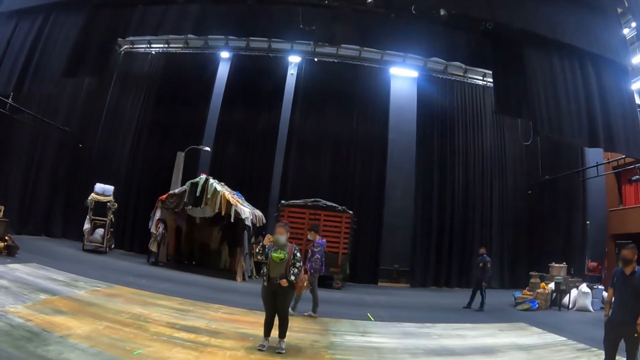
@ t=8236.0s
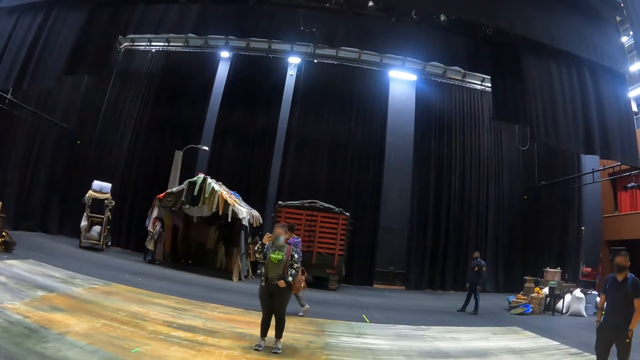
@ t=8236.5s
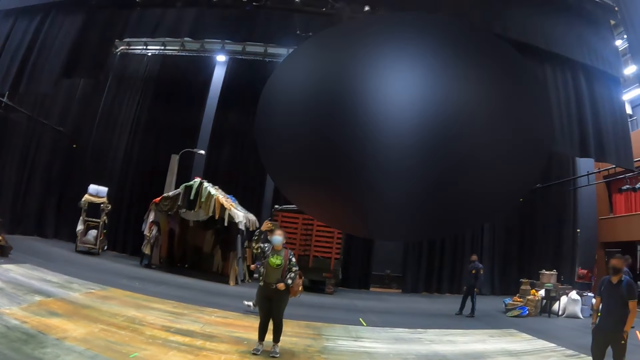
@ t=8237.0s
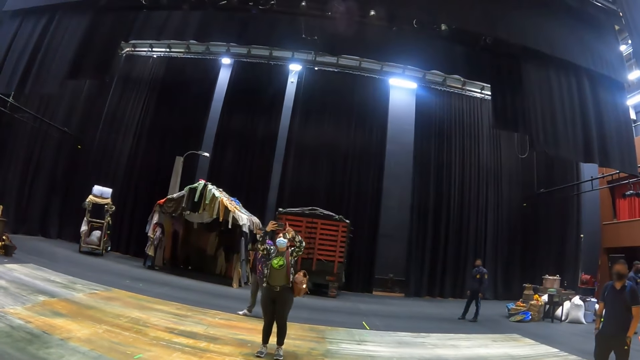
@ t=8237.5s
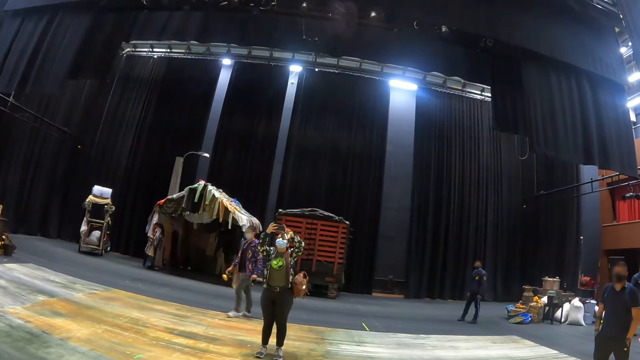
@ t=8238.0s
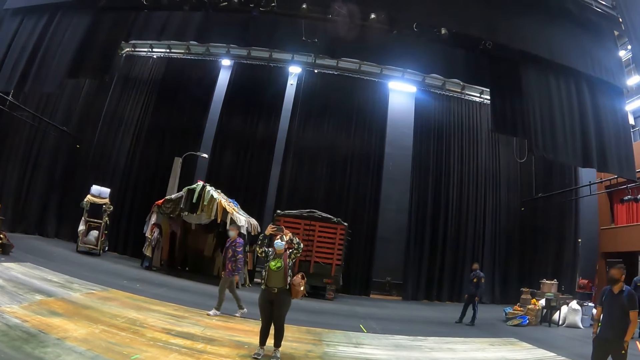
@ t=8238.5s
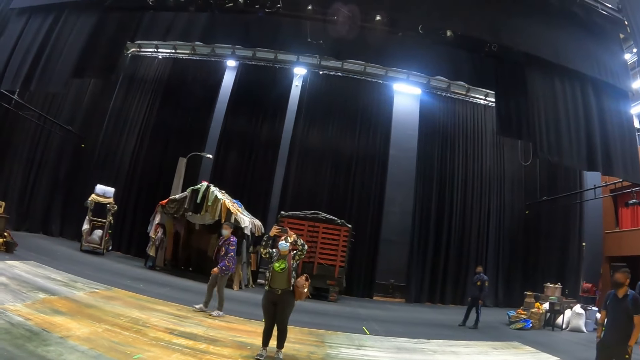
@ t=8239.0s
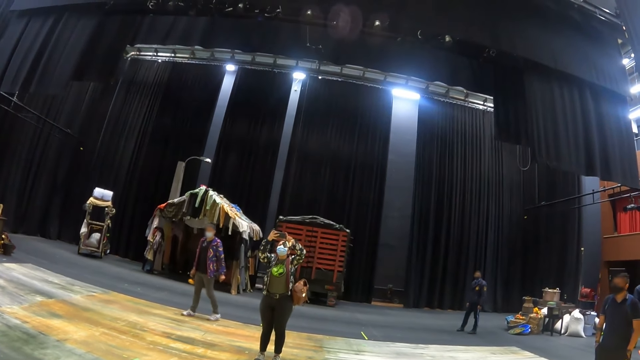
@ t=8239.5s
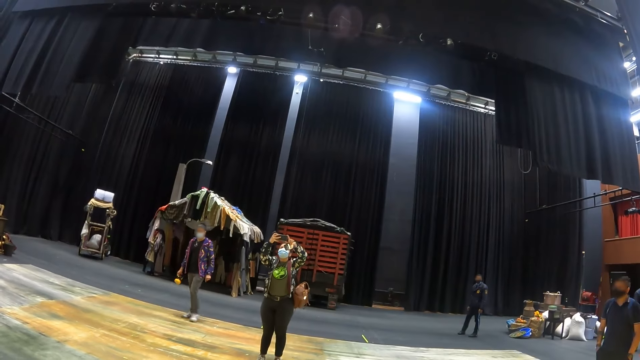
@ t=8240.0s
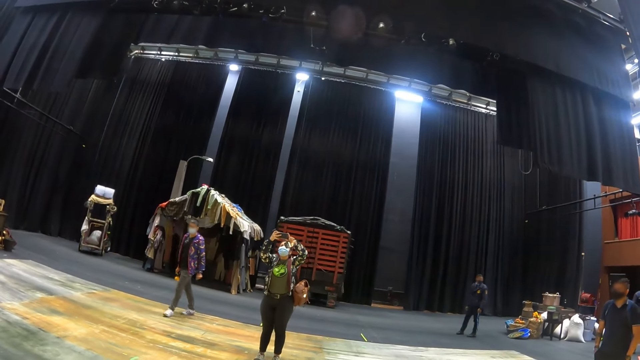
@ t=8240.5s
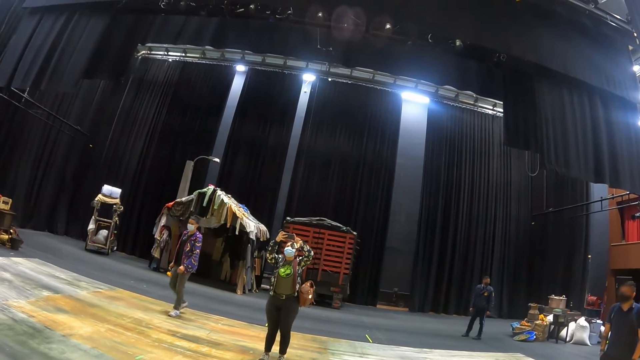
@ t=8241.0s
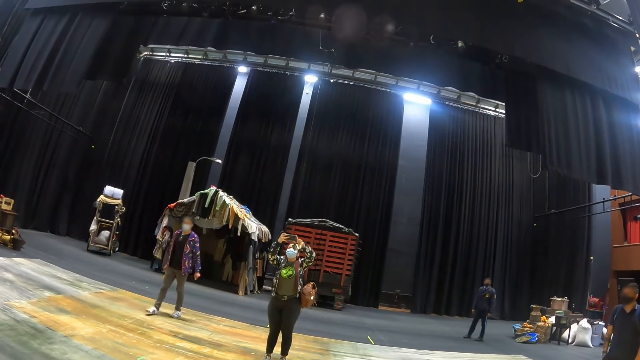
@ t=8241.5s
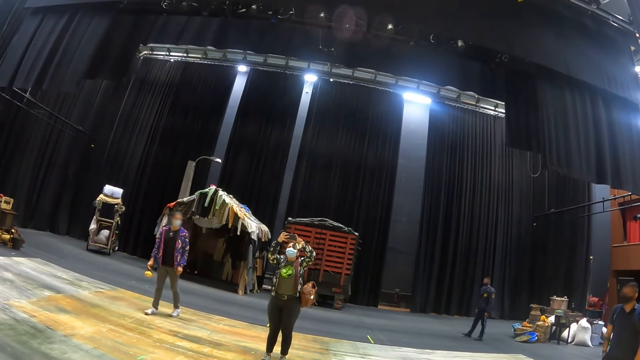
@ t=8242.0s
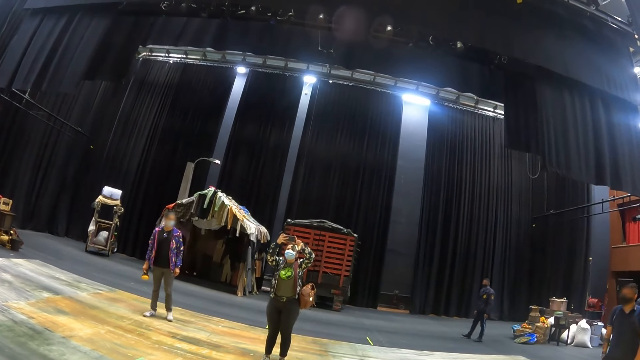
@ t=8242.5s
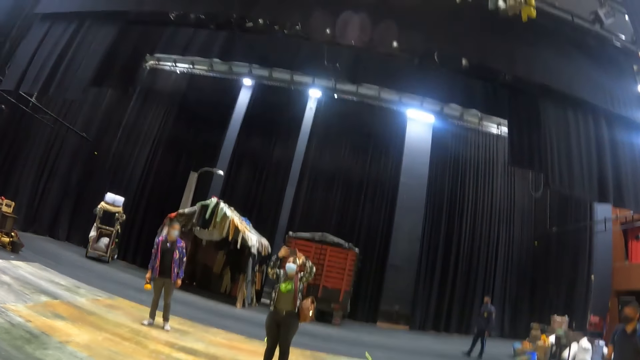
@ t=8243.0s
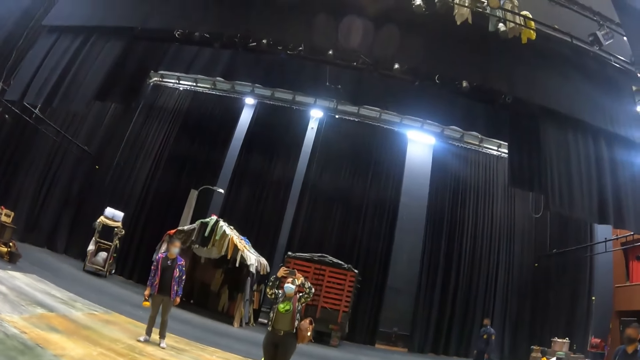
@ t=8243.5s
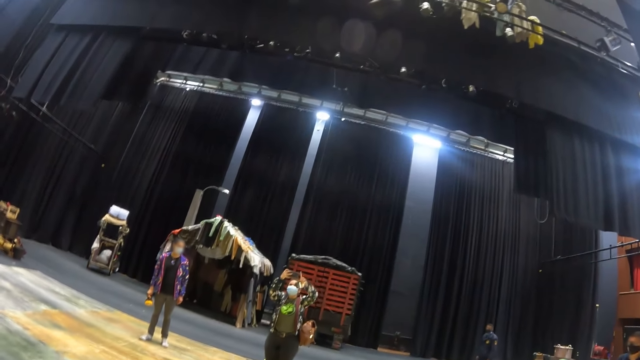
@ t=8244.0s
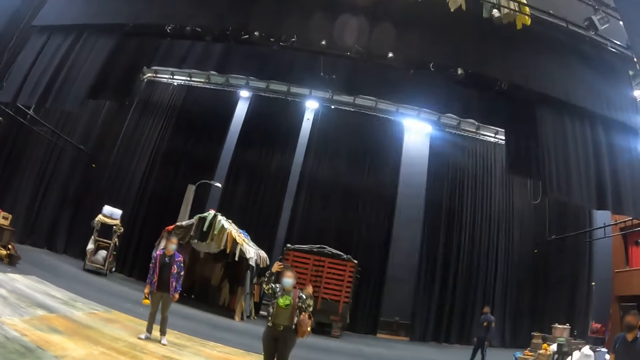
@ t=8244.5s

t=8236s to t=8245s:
The lady takes pics of the camera wearer and the crowd with her phone.

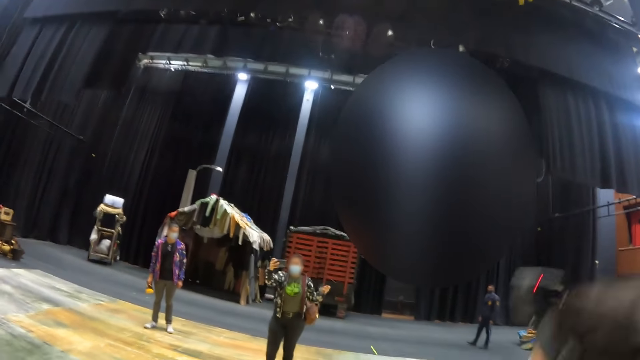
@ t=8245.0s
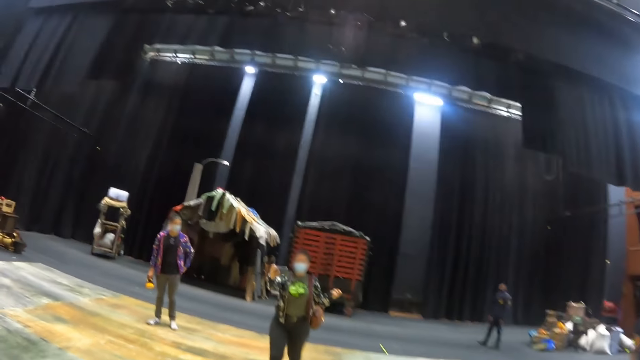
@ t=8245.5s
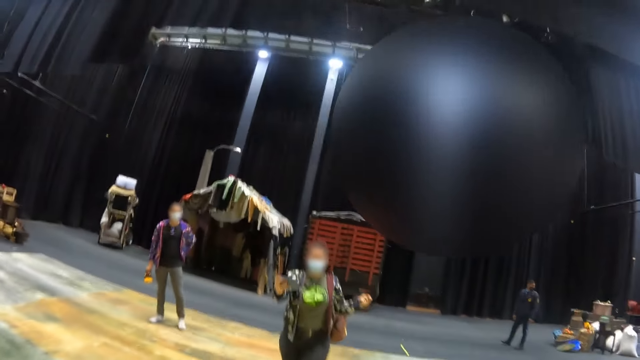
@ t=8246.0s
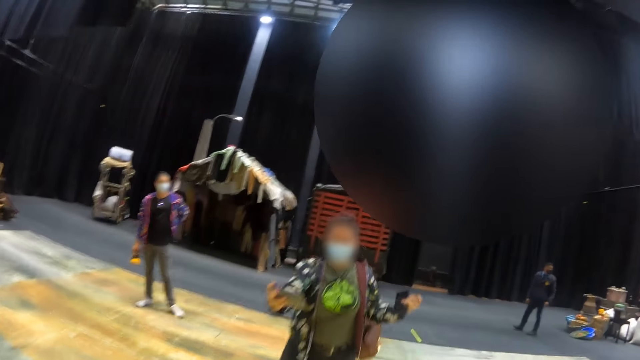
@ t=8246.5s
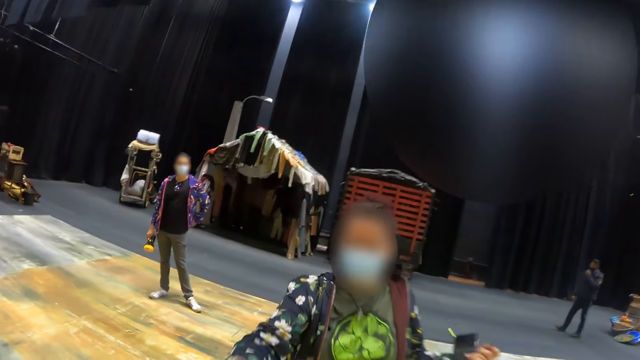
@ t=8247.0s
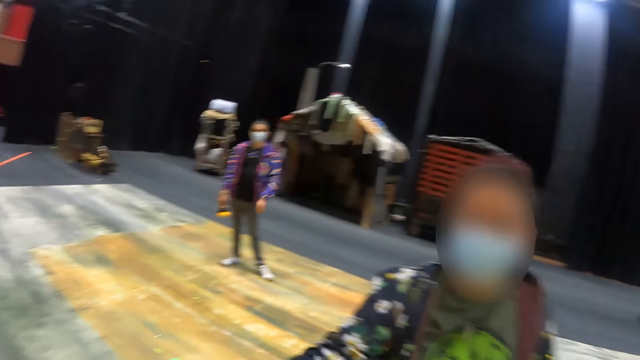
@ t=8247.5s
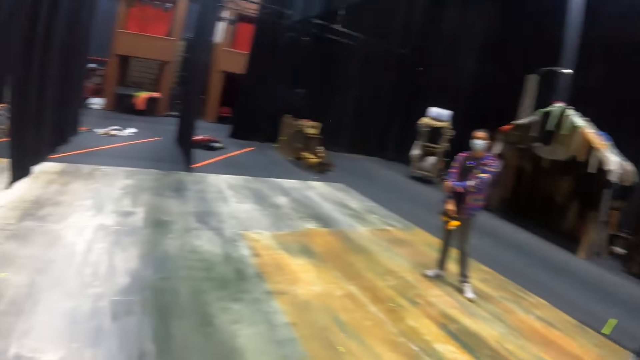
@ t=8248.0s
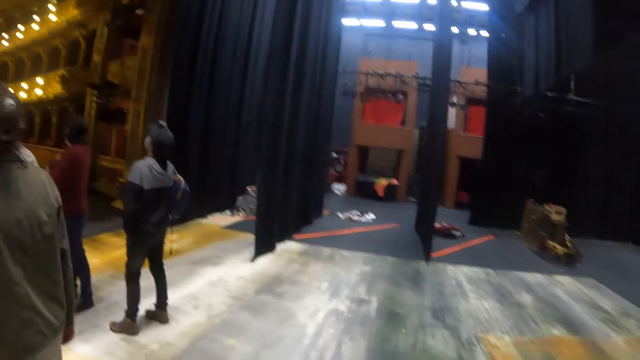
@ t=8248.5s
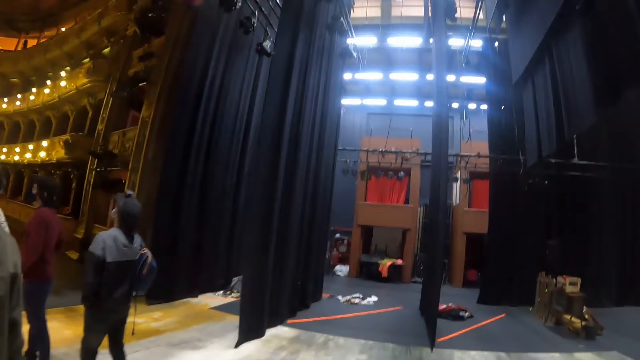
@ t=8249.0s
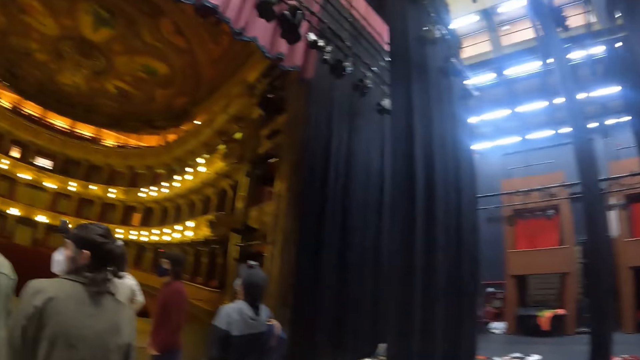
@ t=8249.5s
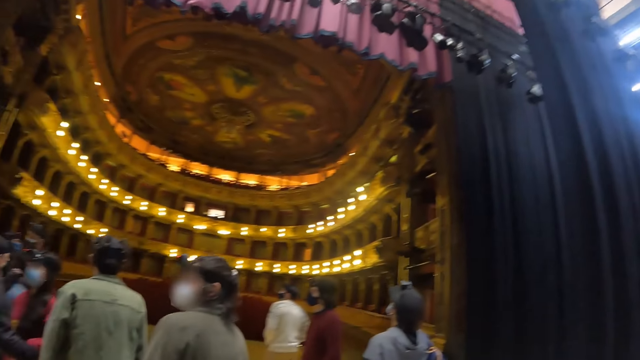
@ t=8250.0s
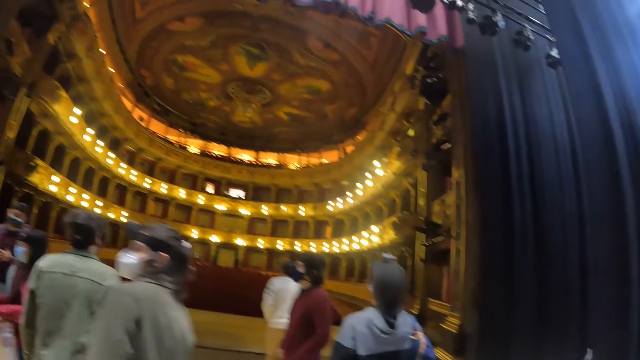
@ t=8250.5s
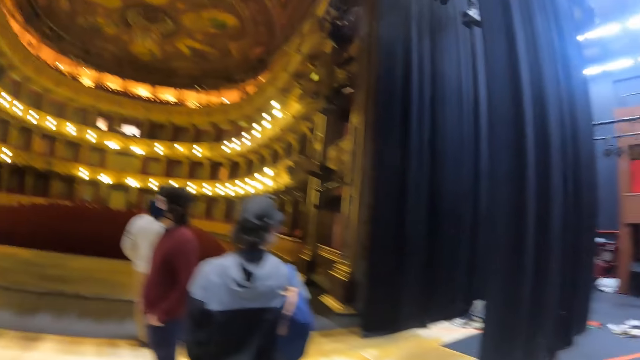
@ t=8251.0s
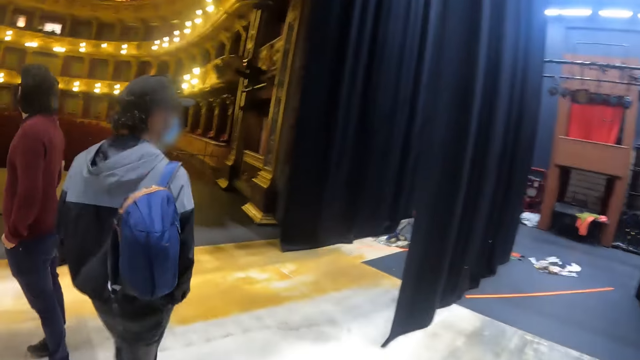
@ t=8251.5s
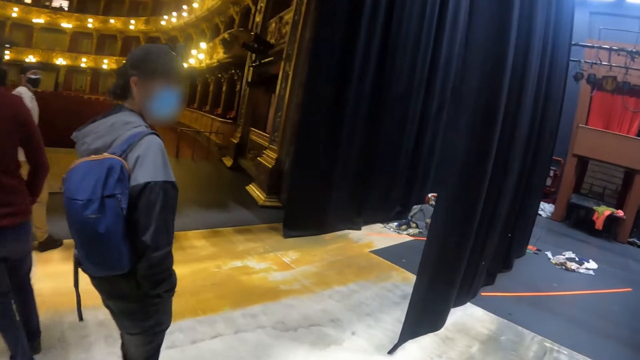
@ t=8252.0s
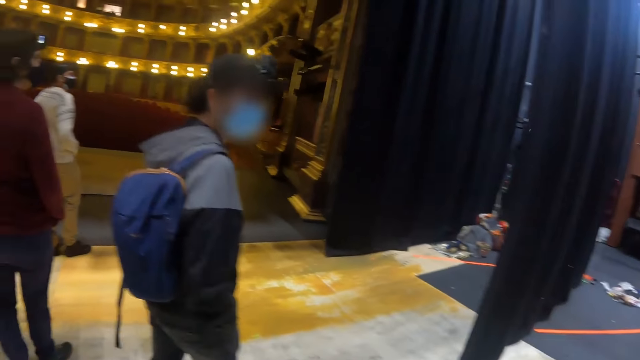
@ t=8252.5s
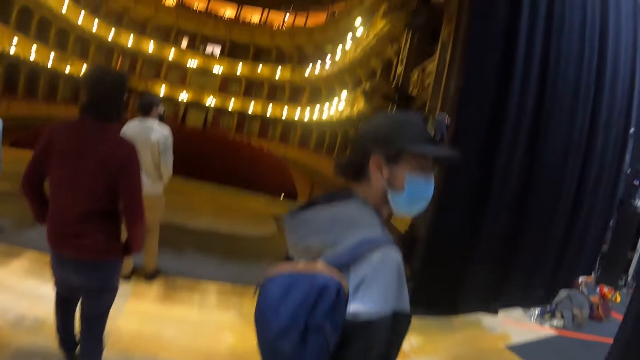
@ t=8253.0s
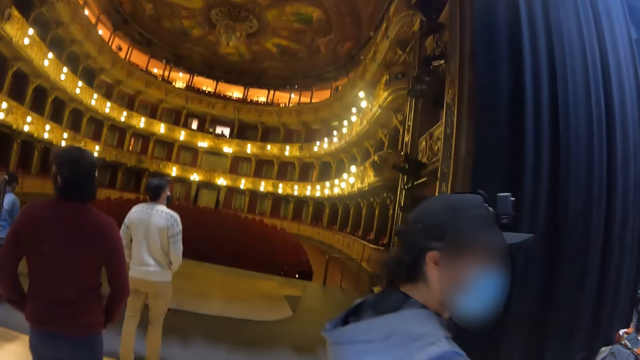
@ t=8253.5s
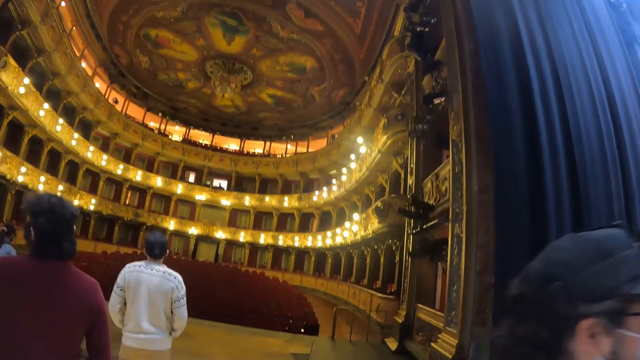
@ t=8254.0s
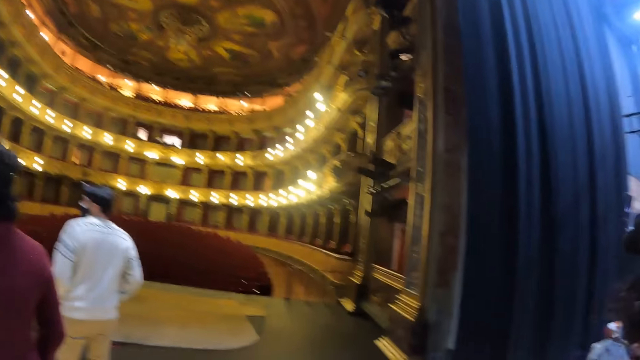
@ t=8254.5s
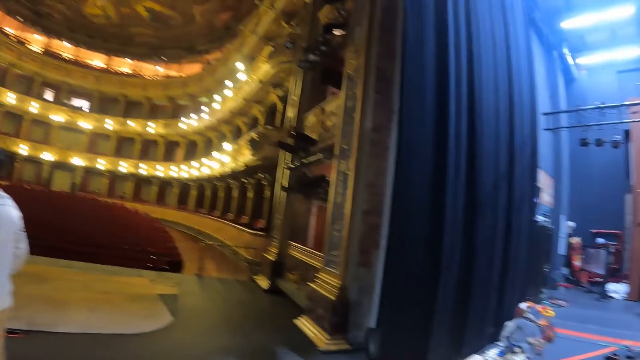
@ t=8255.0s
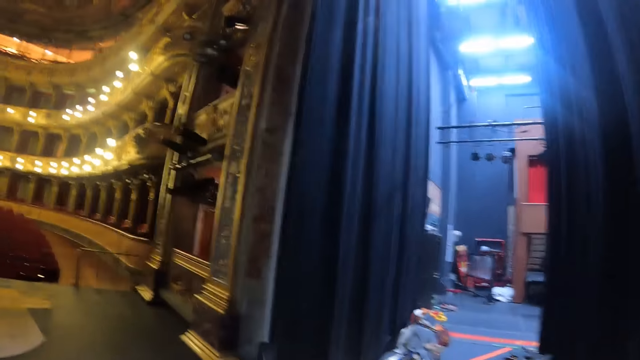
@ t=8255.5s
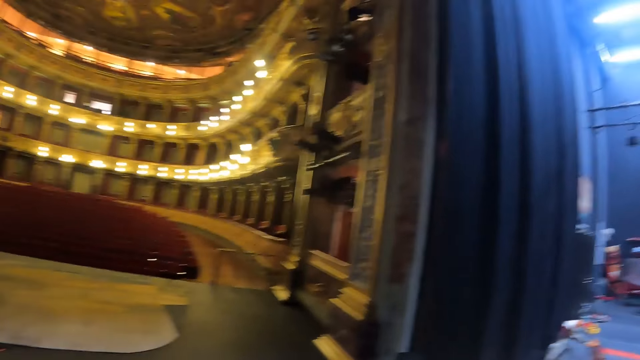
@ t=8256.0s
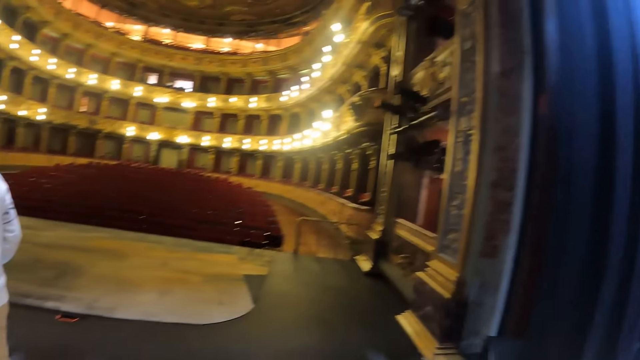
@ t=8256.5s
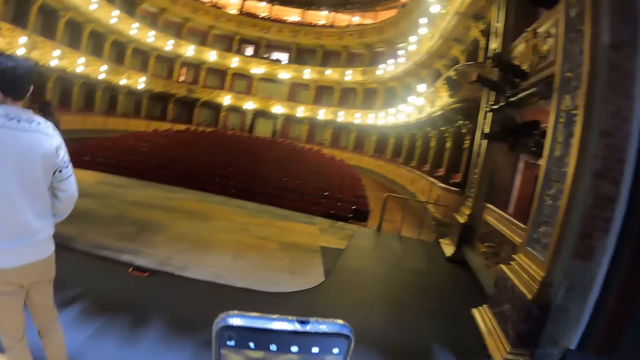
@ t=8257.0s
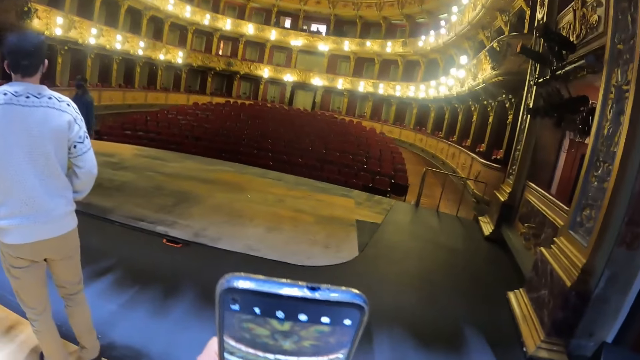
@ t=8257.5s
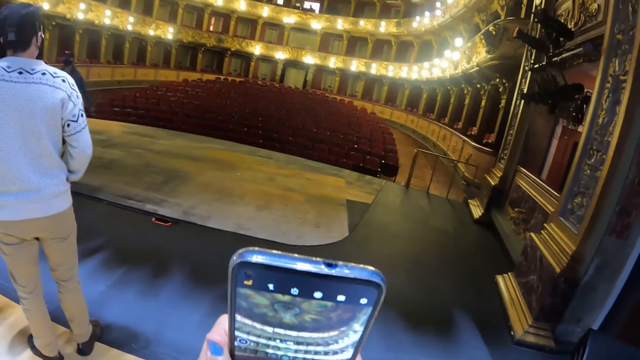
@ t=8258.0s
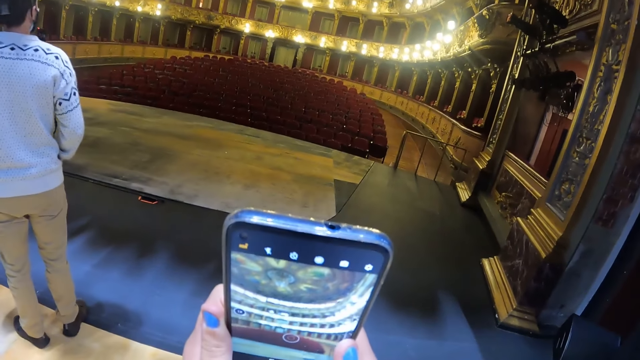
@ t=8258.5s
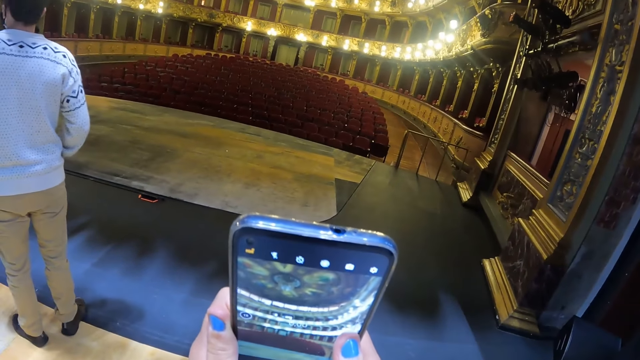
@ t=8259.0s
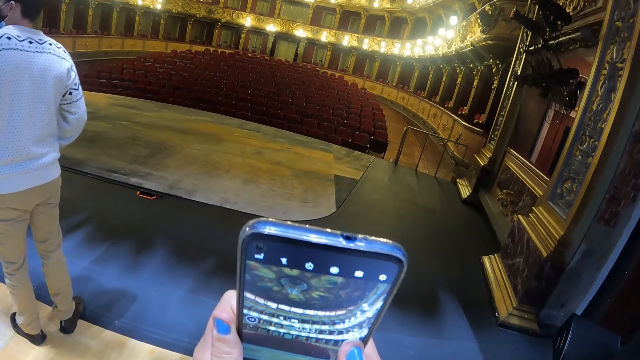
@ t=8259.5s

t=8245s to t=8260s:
The lady walks towards the camera wearer. The camera wearer walks around. The lady gives a phone to the camera wearer. The camera wearer takes the phone from the lady. He walks in the hall. He takes a picture with his phone.
